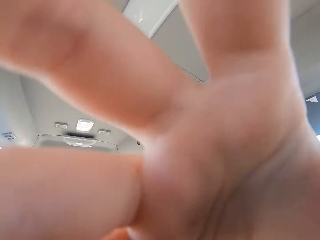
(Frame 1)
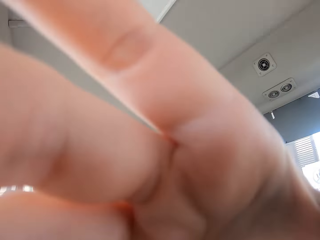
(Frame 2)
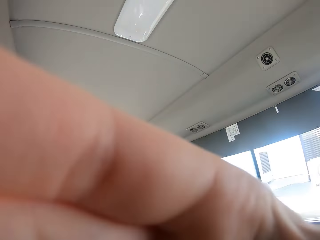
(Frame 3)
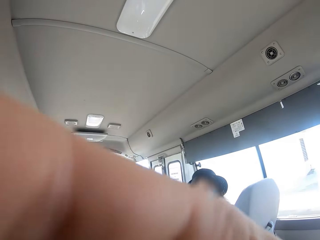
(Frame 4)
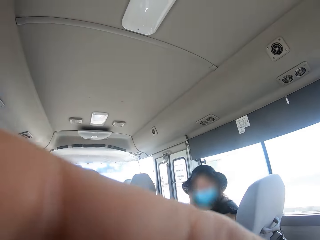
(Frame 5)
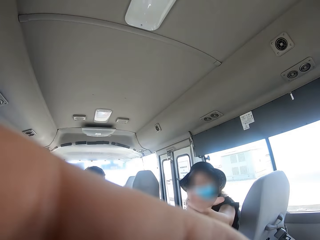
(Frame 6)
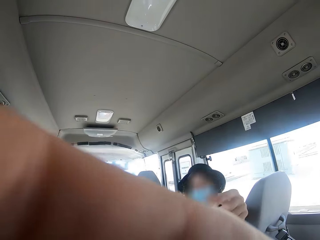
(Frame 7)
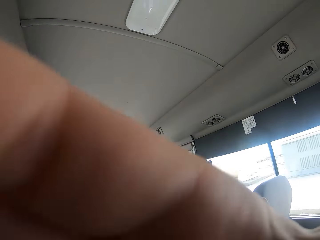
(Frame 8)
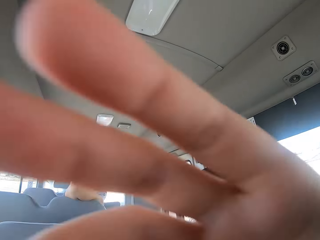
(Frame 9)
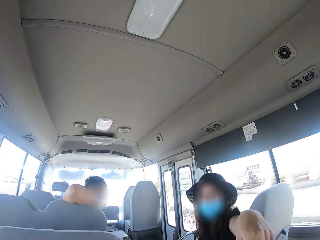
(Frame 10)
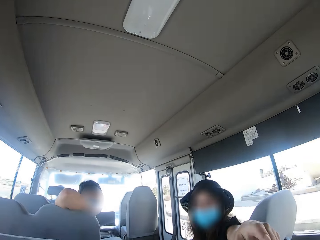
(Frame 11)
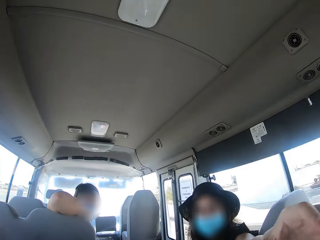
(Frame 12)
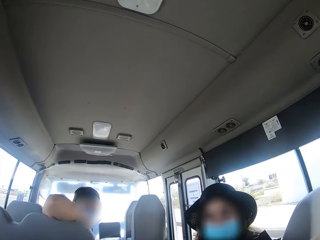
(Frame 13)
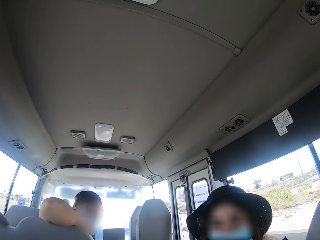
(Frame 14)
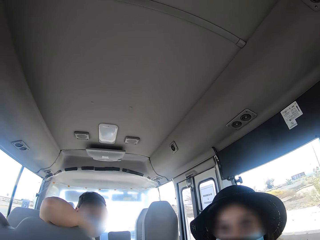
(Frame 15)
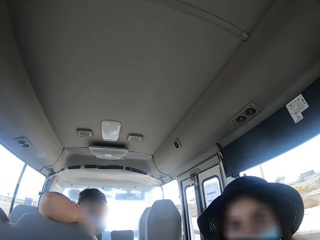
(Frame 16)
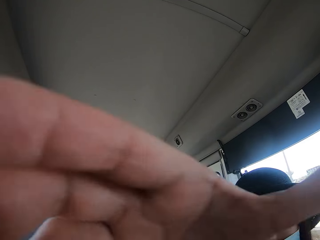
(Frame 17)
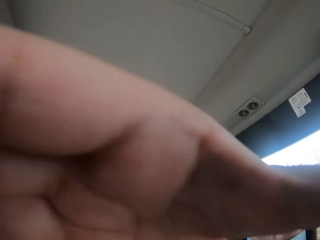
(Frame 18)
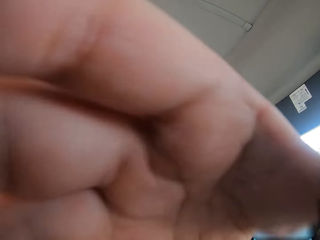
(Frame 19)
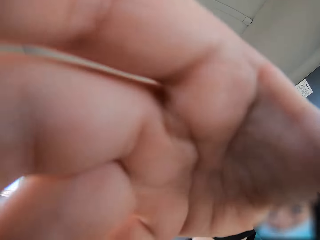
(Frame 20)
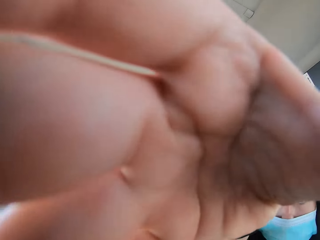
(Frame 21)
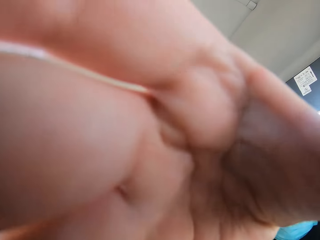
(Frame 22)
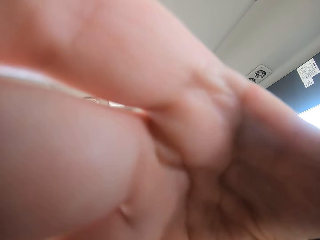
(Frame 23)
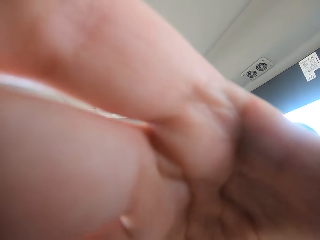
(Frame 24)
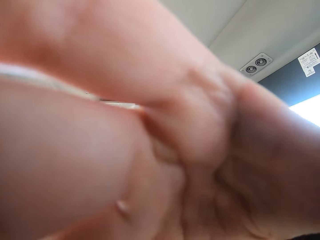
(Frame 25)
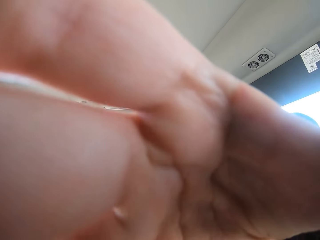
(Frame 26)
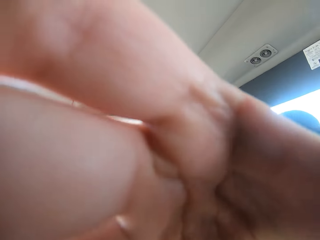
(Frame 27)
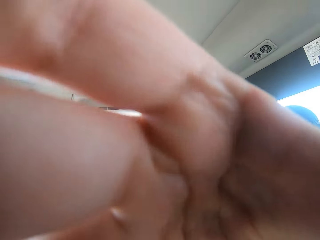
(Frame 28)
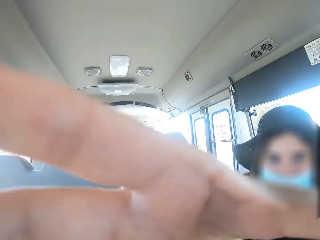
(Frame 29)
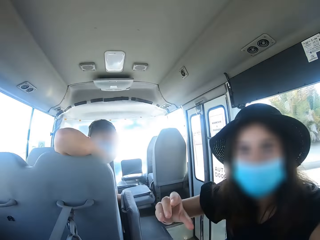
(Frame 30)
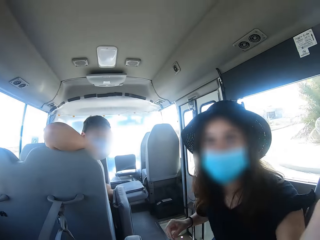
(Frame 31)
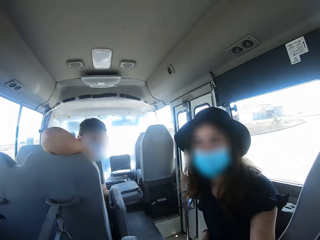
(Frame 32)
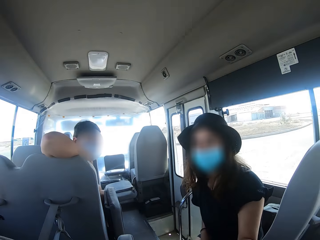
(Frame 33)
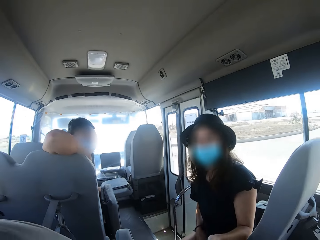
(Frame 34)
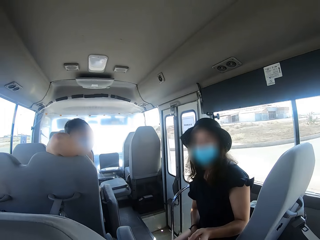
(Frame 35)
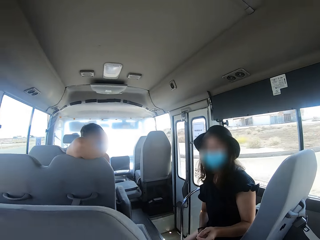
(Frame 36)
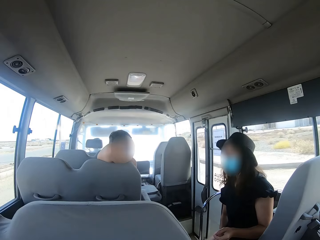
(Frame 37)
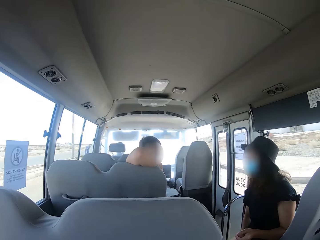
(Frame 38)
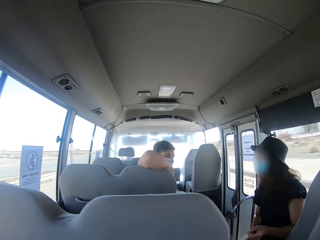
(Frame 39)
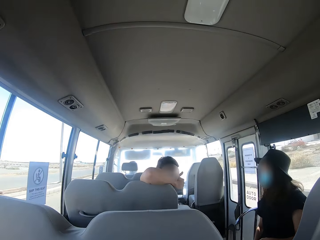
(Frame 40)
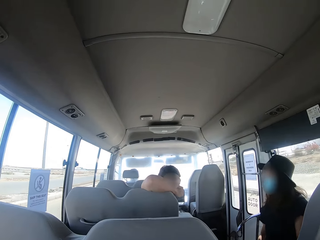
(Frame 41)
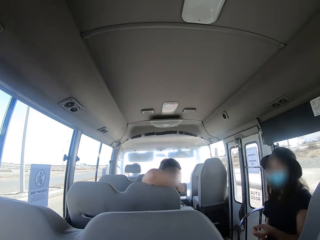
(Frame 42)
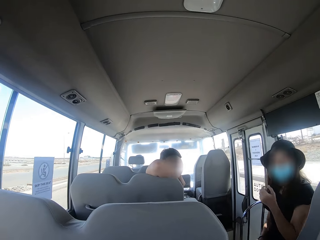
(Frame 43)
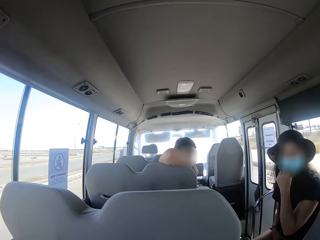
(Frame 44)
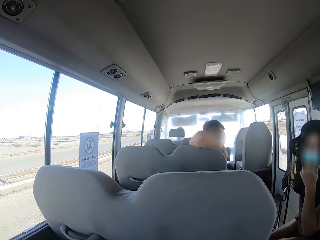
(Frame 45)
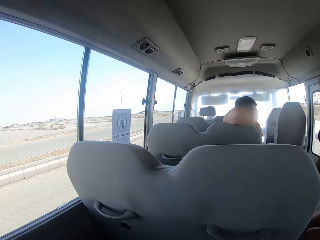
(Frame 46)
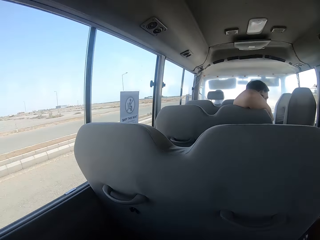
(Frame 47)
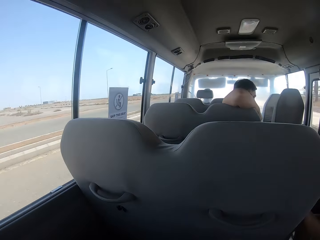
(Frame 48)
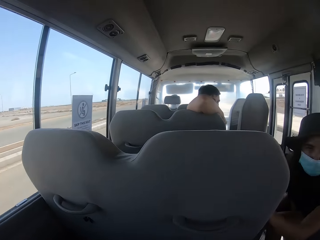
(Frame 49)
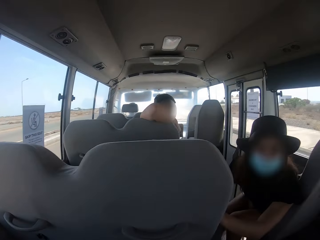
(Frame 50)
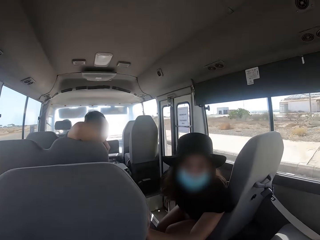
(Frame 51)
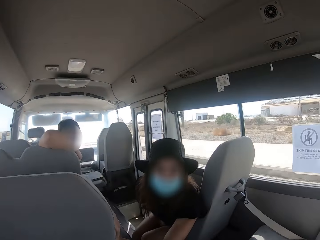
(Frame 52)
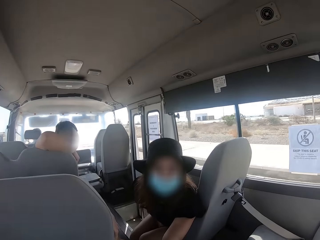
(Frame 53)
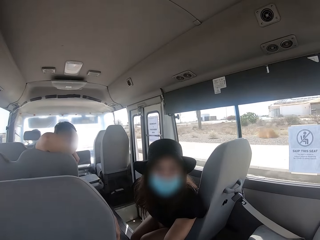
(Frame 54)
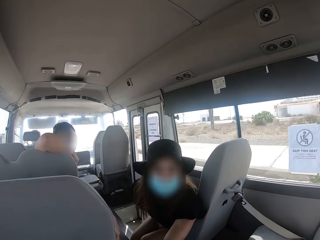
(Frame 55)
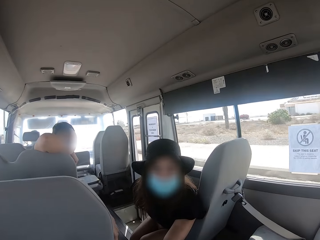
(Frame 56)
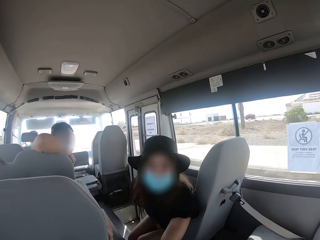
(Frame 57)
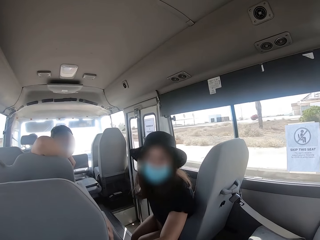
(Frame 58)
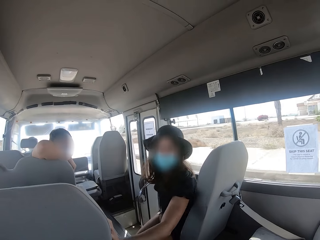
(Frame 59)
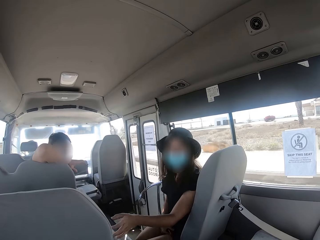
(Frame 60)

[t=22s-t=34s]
A woman fixes the camera wearer's camera. The camera wearer stares at the woman.

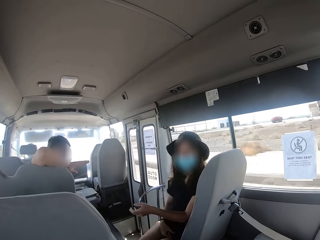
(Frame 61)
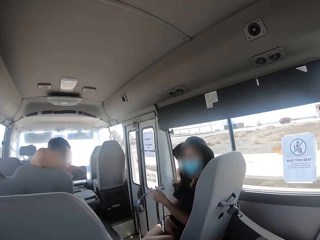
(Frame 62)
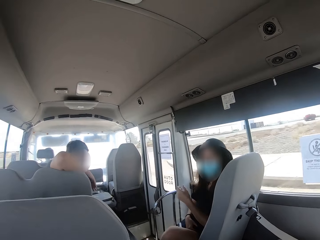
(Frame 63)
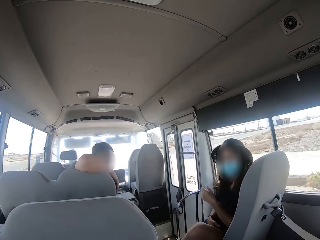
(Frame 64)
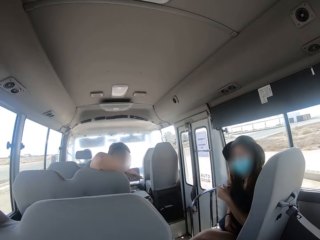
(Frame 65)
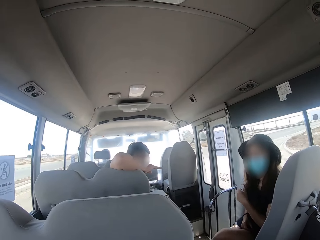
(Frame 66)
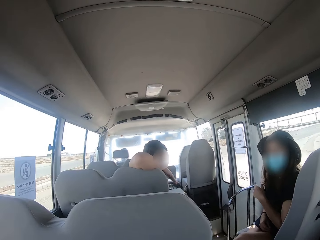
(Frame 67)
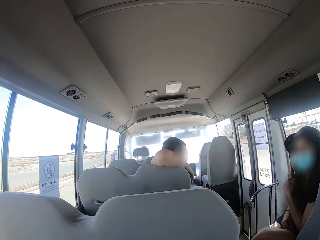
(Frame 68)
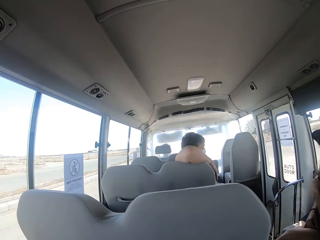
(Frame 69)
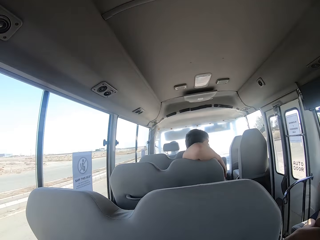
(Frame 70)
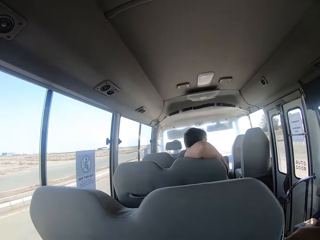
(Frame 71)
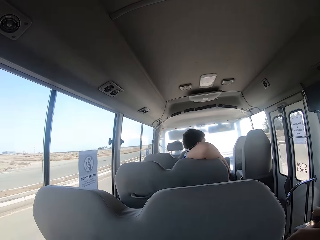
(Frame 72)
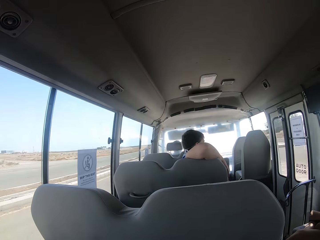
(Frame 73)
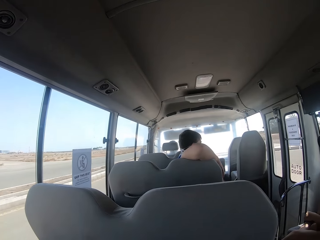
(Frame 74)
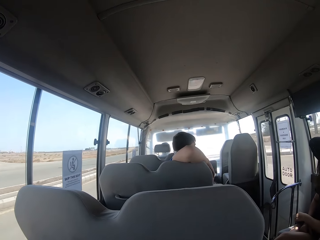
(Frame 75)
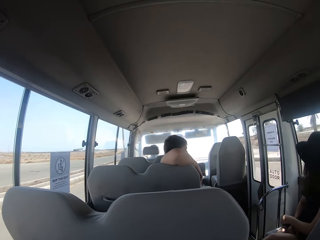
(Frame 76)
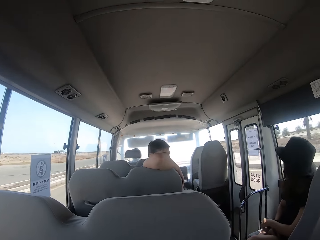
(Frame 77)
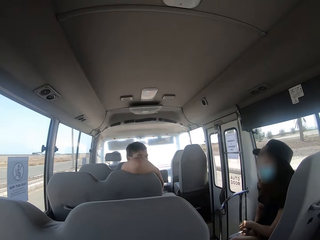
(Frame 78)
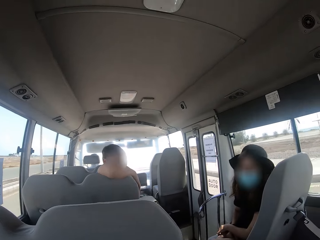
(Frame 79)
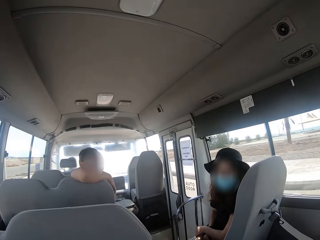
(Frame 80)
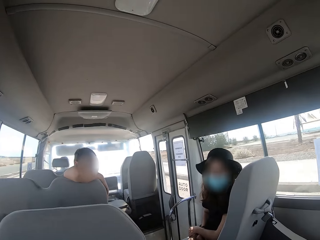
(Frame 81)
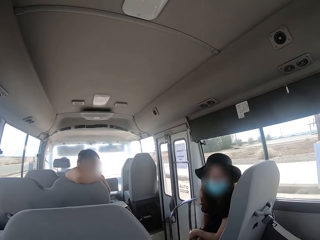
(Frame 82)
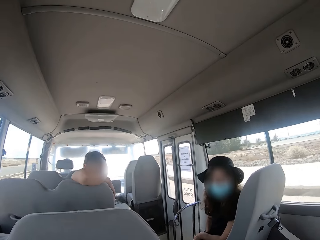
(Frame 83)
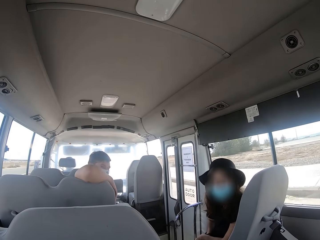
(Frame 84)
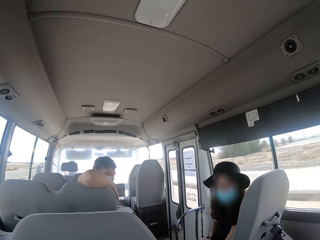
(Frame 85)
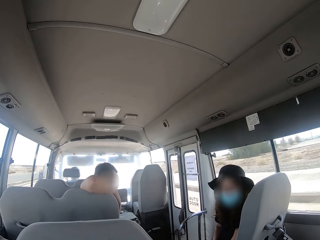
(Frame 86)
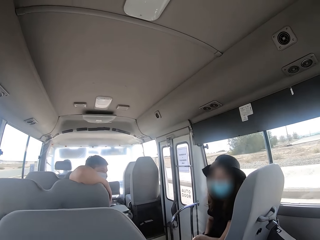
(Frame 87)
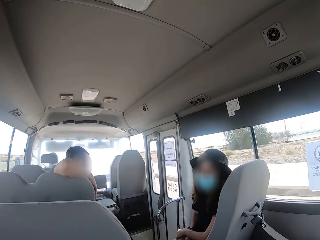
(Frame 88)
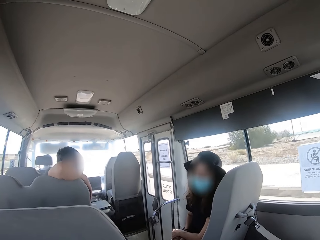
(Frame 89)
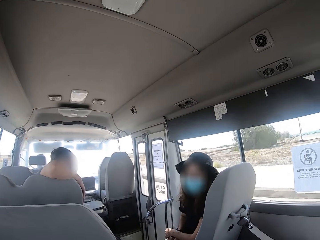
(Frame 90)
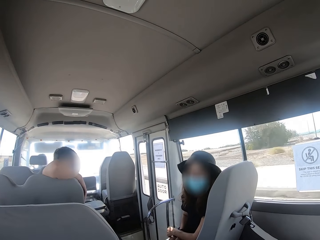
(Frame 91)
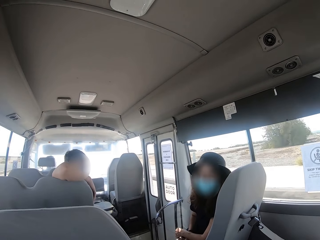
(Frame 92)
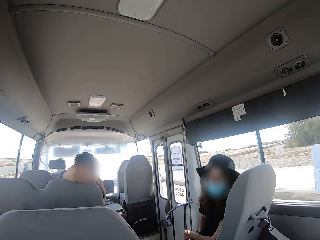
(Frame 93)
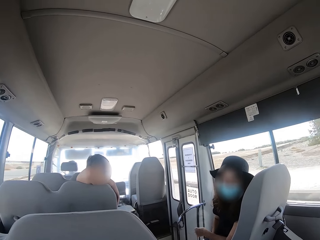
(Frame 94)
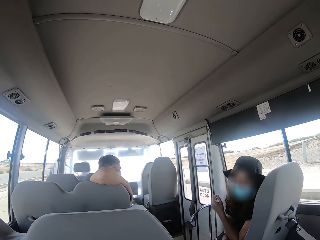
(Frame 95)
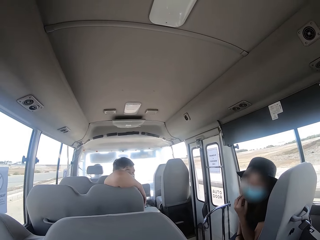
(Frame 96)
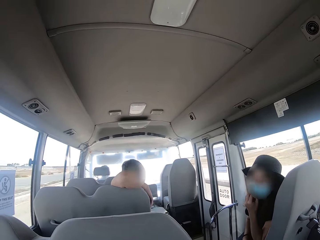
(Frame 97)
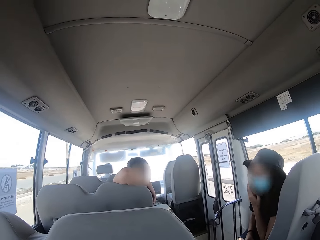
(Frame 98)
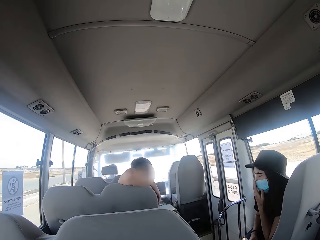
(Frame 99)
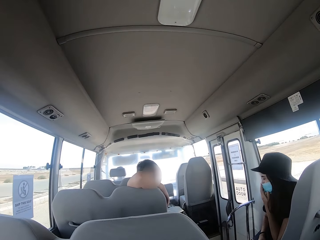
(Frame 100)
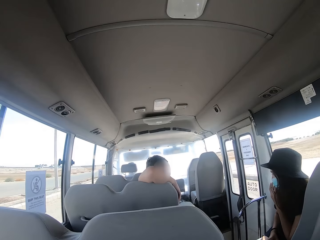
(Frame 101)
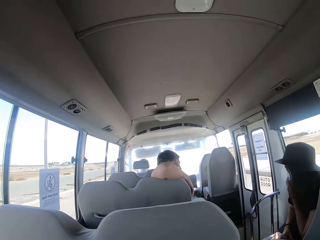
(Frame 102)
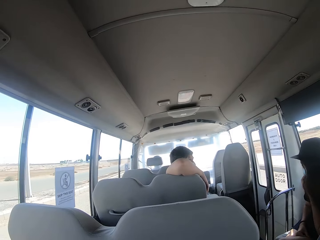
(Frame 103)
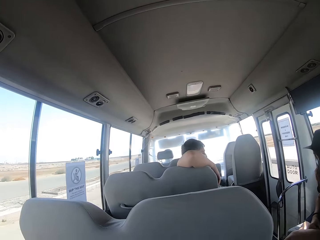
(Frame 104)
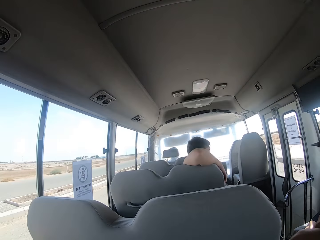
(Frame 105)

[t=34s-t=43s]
The camera wearer stares at a man.
